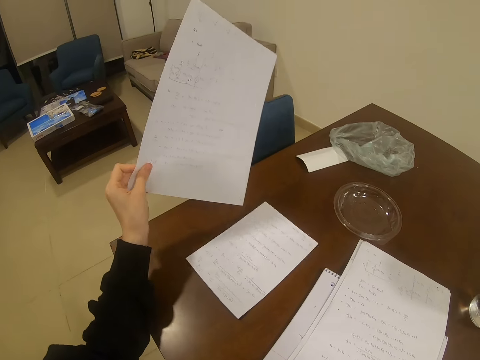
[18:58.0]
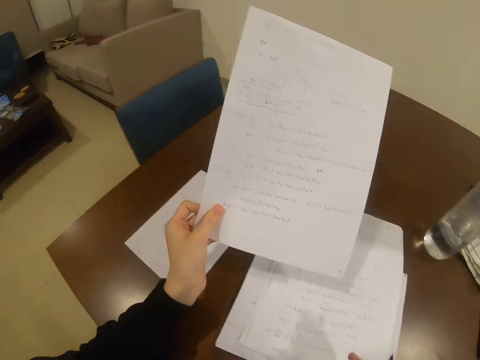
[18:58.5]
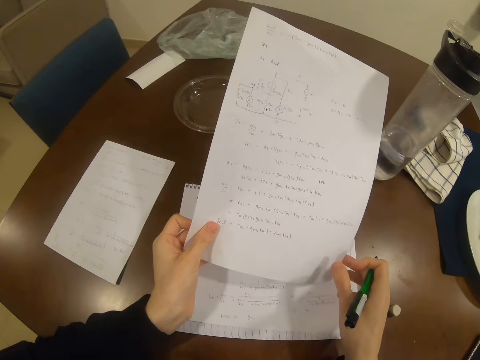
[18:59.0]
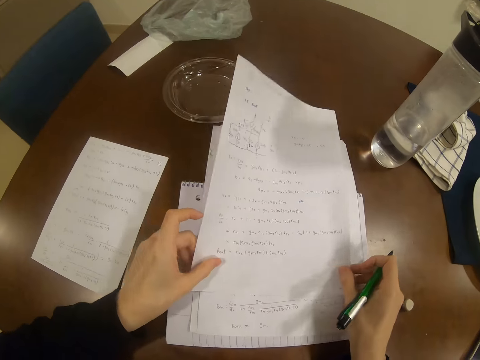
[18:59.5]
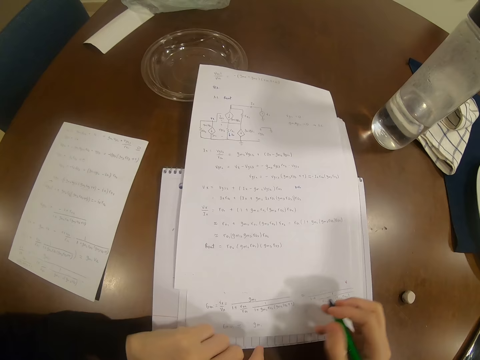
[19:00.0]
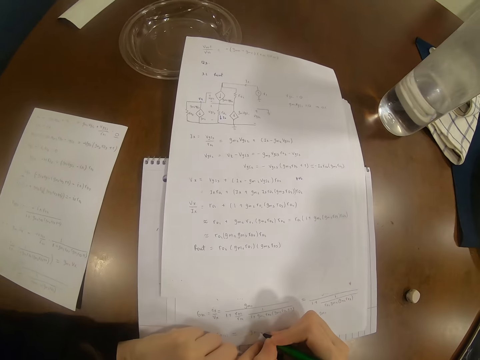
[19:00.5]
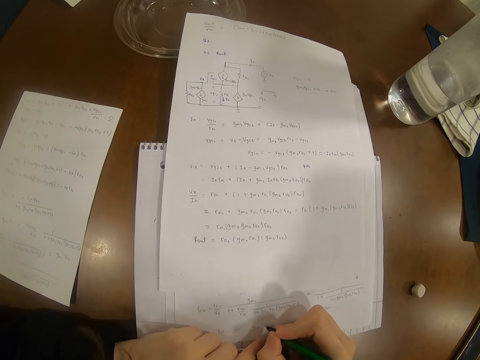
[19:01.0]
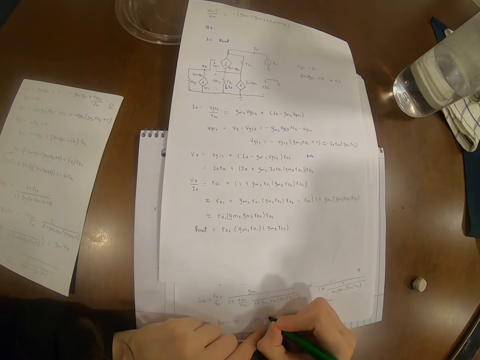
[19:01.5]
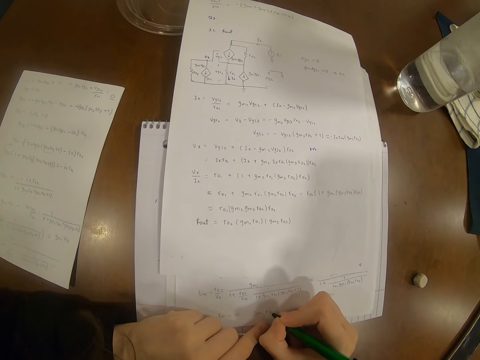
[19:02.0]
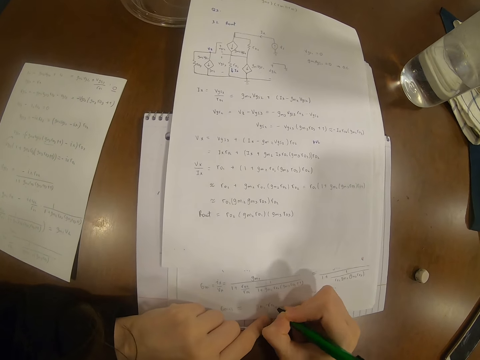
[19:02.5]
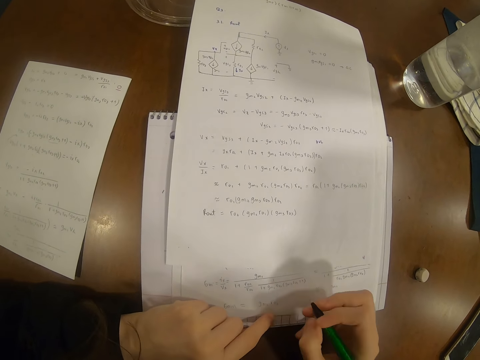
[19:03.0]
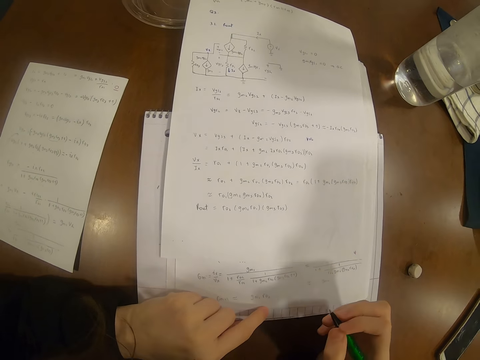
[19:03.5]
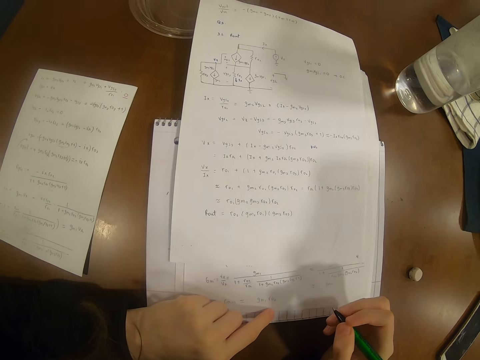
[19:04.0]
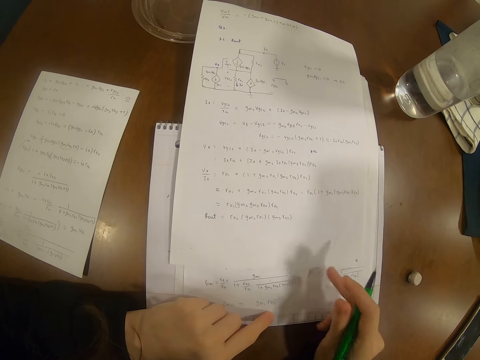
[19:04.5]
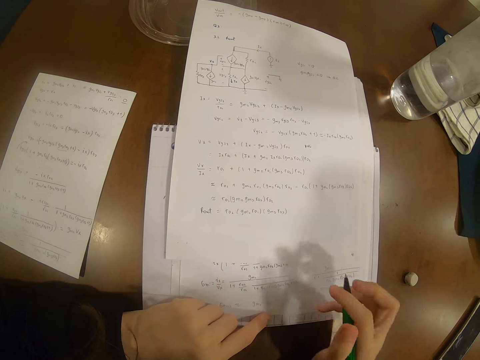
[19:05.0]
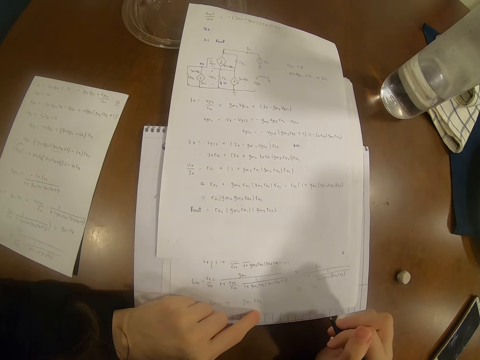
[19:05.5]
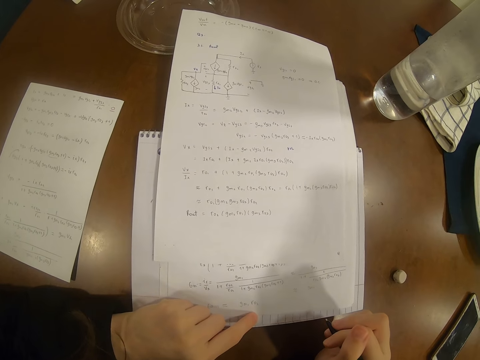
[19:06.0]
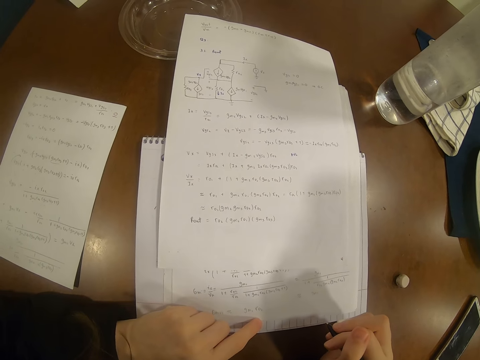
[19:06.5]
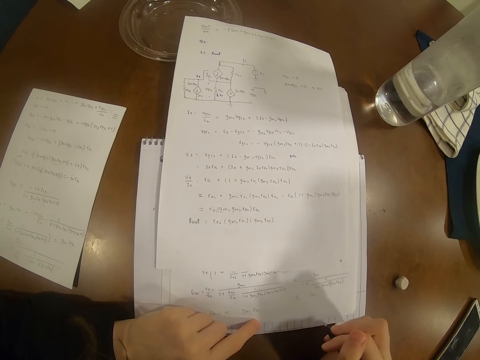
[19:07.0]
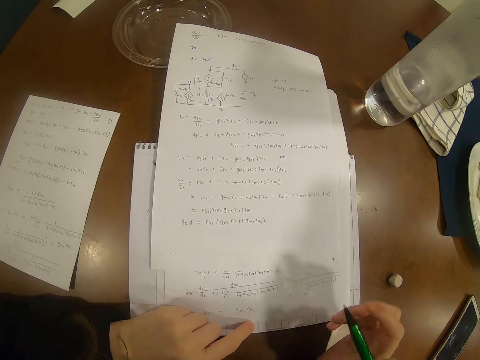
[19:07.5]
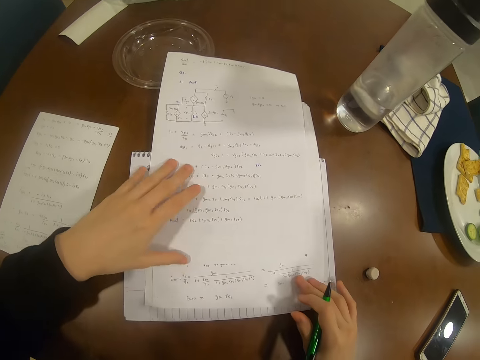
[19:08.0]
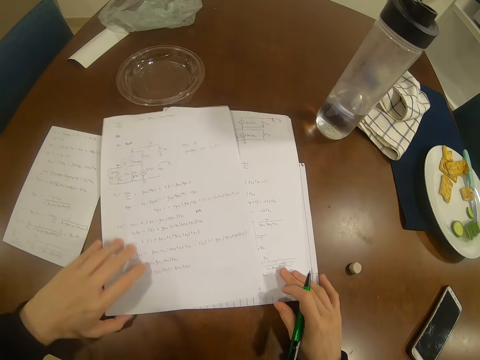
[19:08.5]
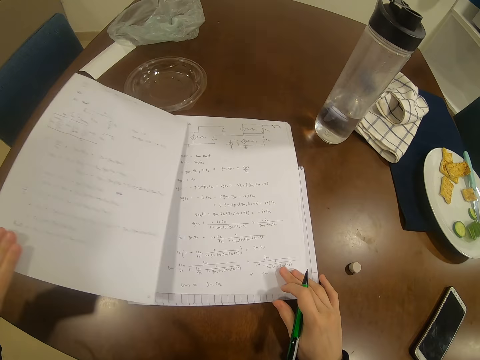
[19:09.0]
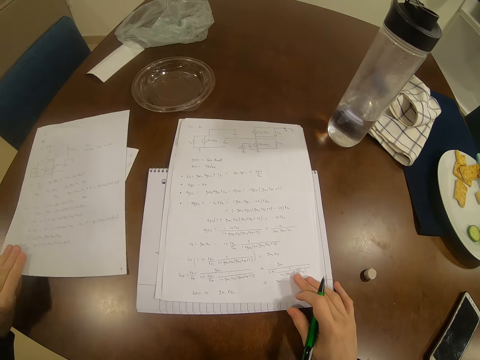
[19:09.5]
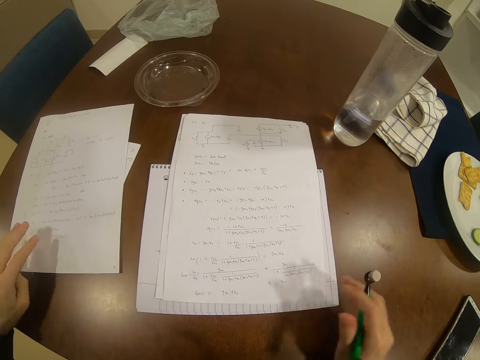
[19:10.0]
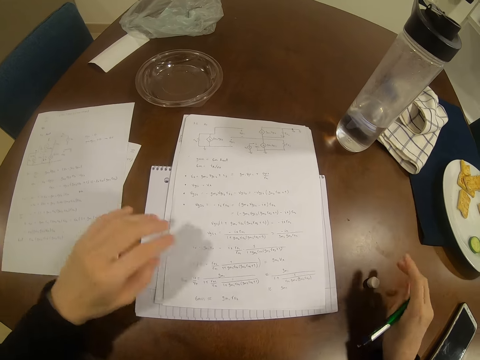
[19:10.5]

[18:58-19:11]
The camera wearer puts the paper on the table. They write on the paper. They look at the paper. They move the paper around the table.

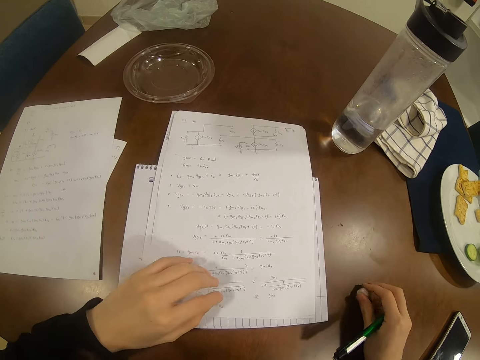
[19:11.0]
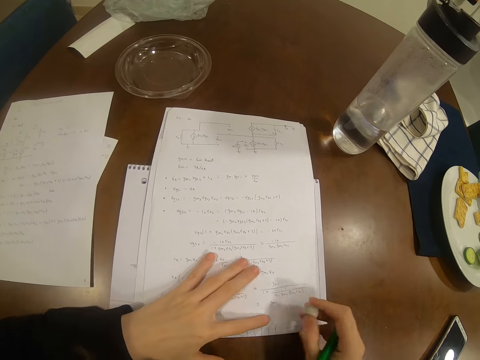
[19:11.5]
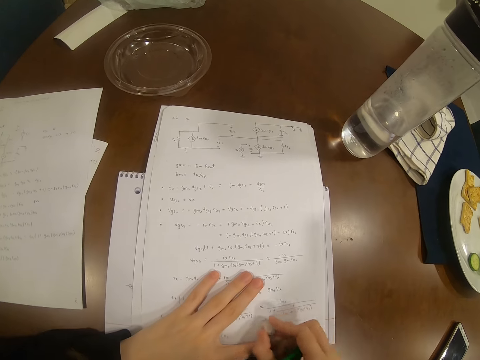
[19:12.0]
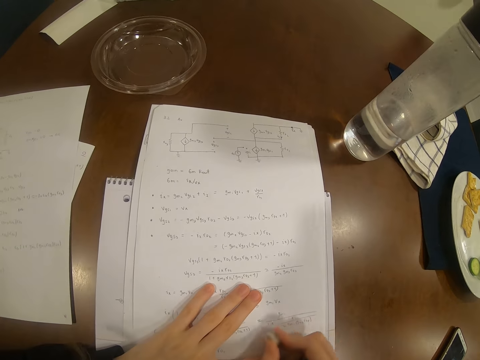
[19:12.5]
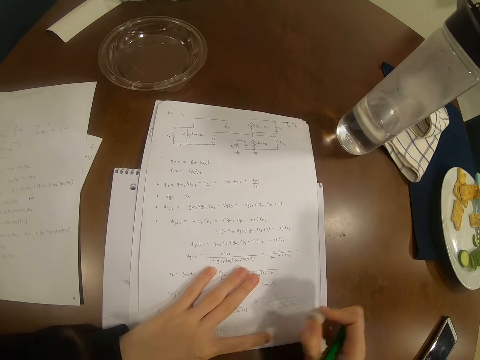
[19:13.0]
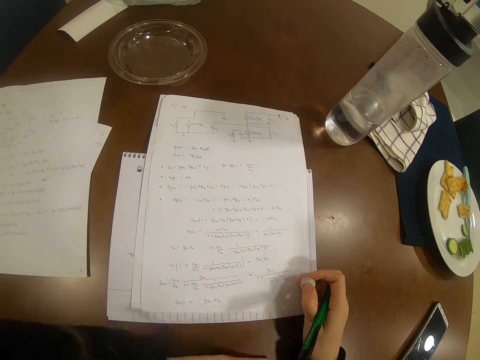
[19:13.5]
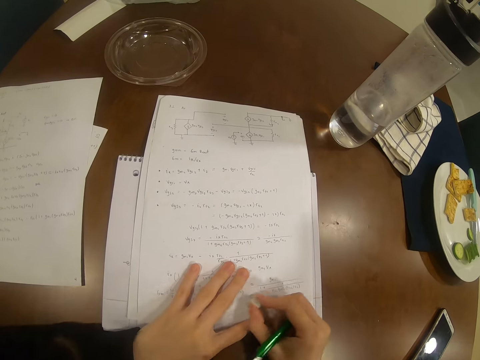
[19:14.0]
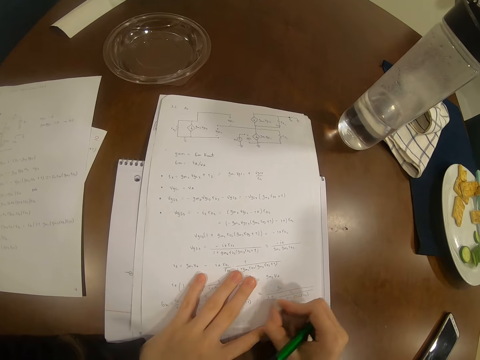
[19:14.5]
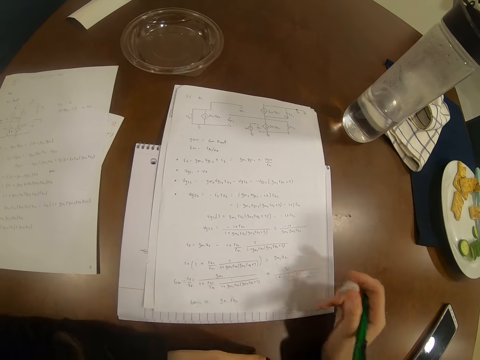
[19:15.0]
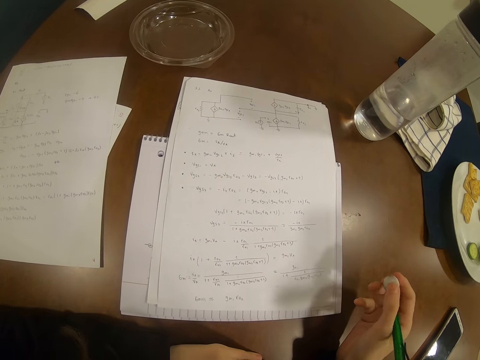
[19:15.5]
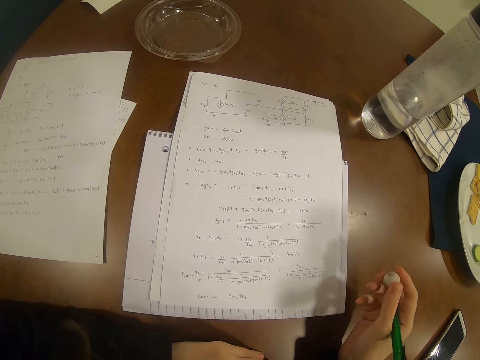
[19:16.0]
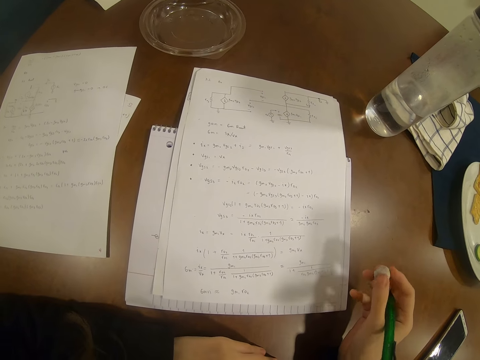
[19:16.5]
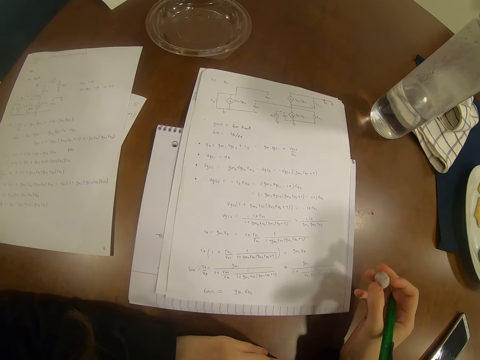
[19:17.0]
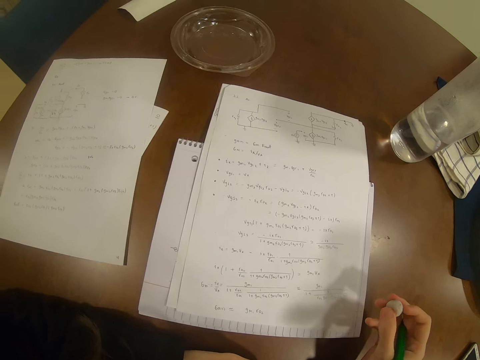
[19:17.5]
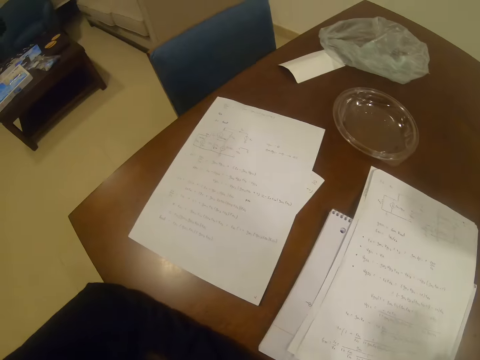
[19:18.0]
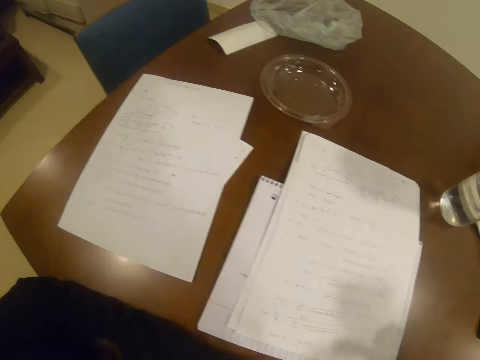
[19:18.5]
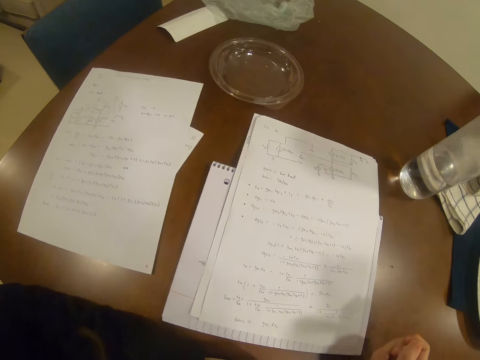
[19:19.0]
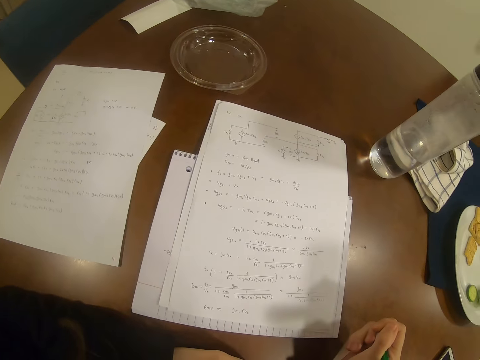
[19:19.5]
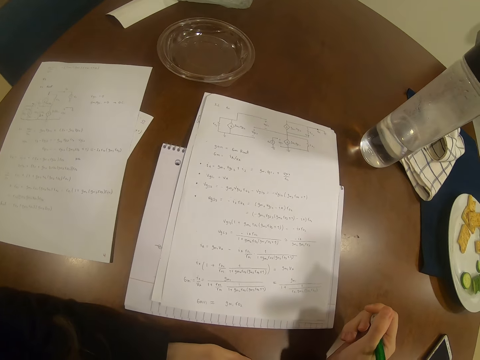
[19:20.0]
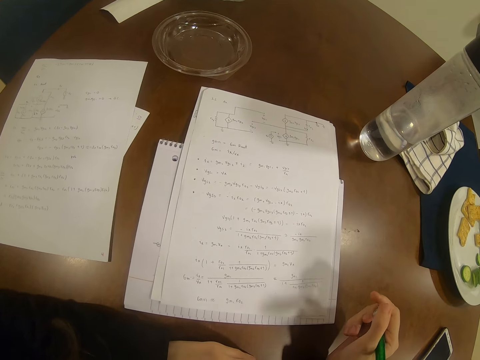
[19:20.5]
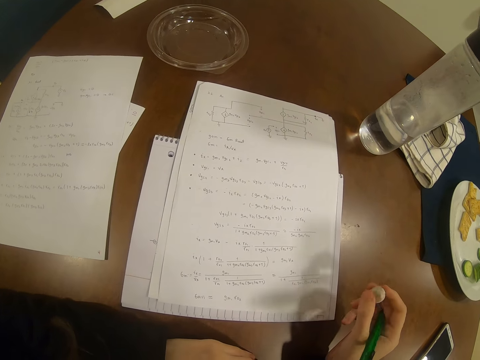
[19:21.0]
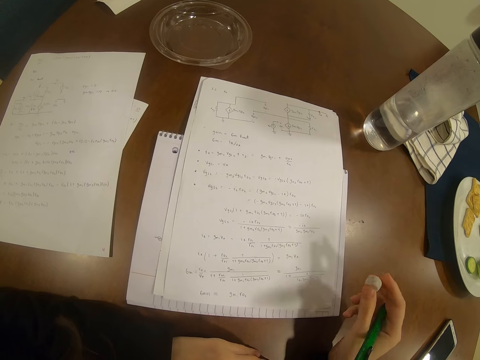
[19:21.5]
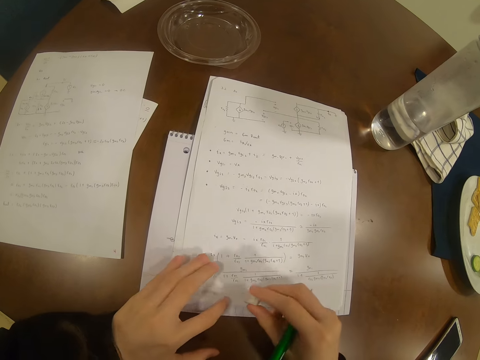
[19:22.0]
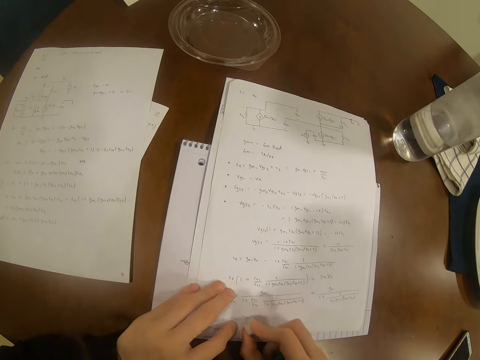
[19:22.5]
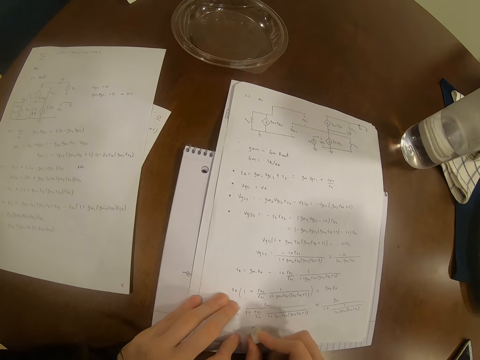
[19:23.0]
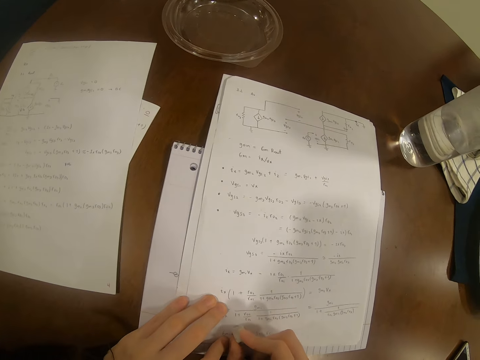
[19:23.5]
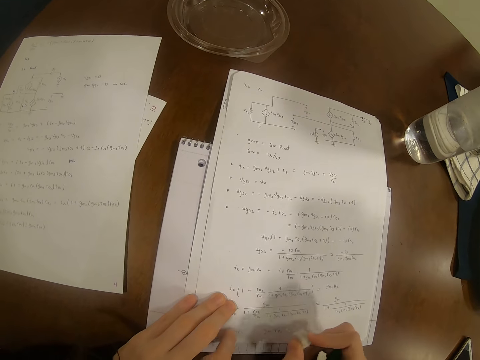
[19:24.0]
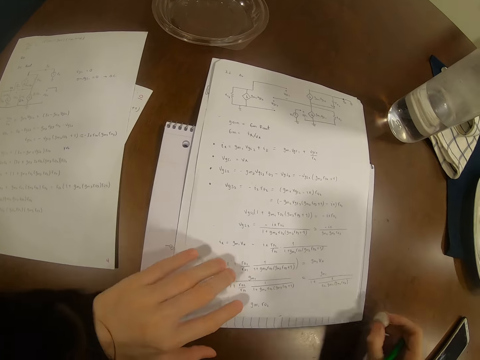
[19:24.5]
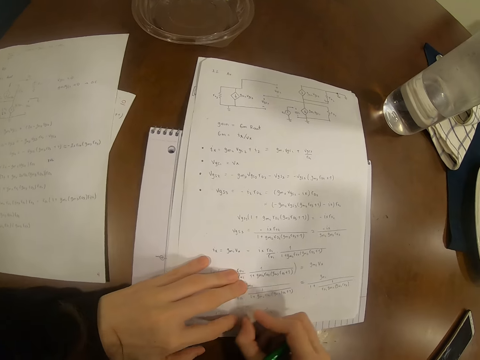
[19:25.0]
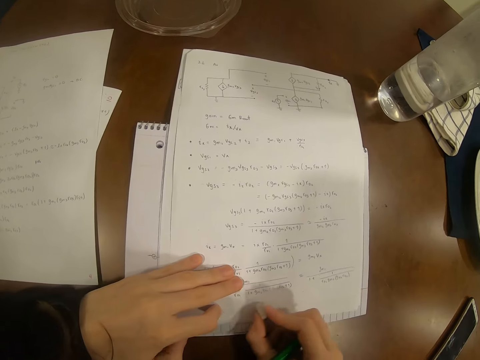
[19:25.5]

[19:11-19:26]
The camera wearer picks up a rubber from the table. They rub the paper, wipe the paper, rub the paper and wipe the paper. They look at the paper and rub the paper.
